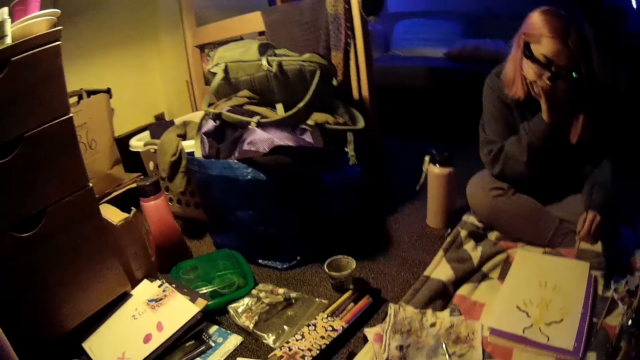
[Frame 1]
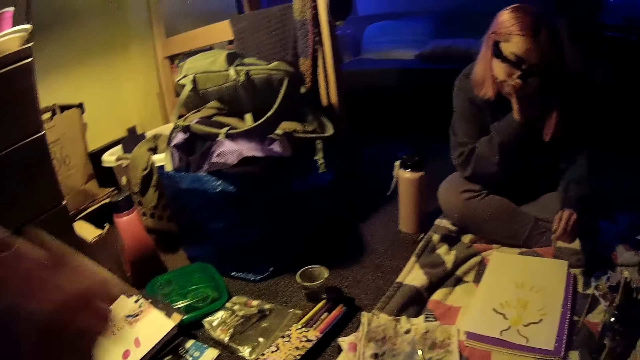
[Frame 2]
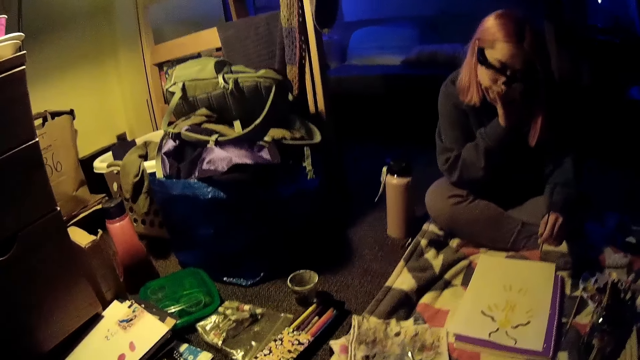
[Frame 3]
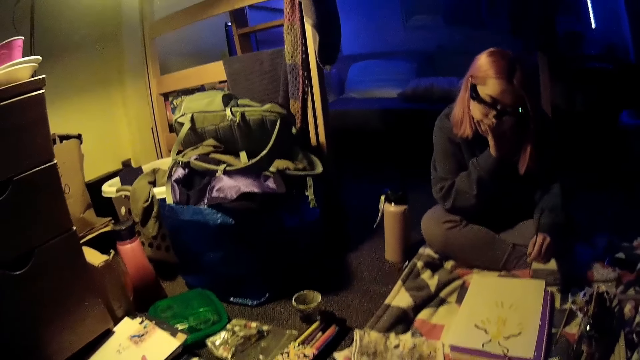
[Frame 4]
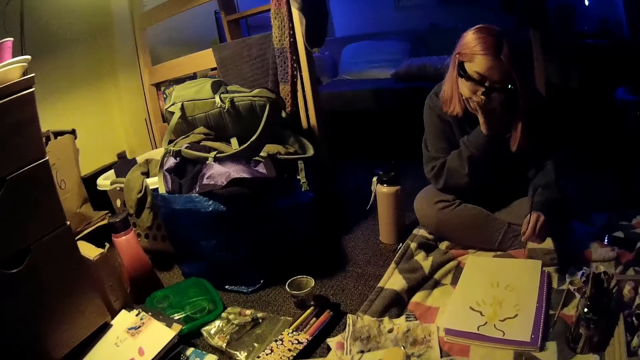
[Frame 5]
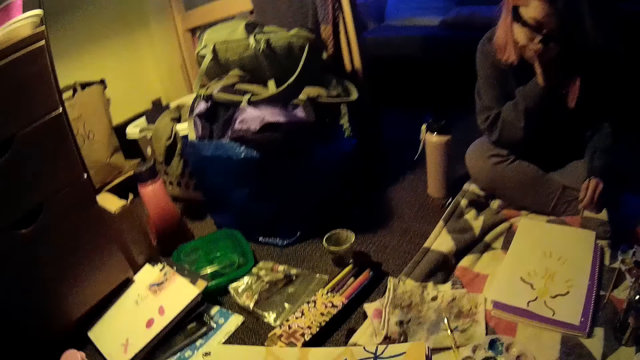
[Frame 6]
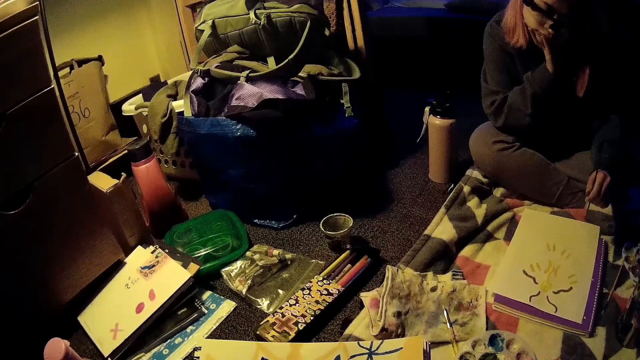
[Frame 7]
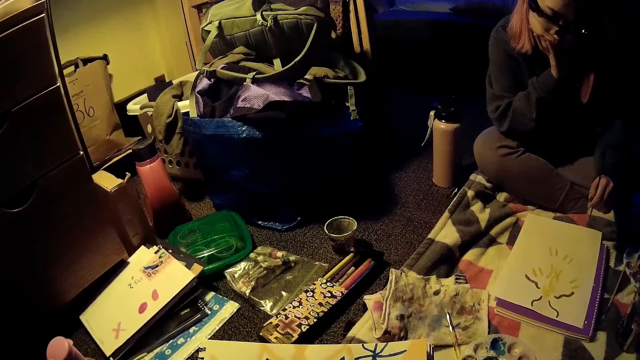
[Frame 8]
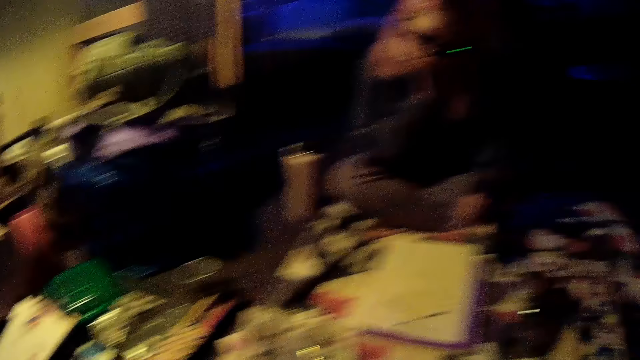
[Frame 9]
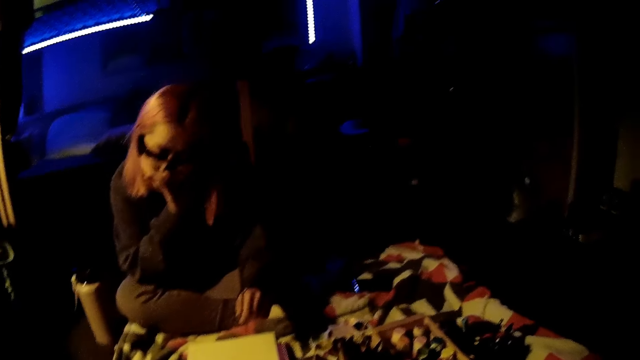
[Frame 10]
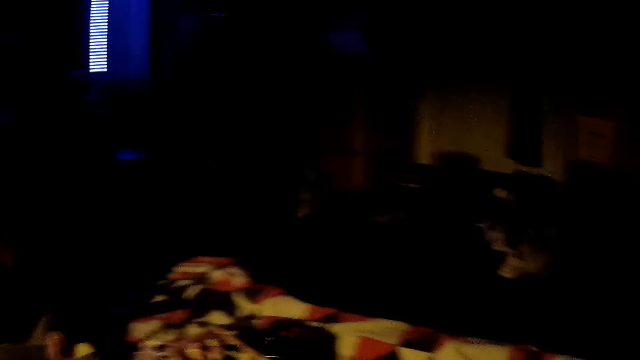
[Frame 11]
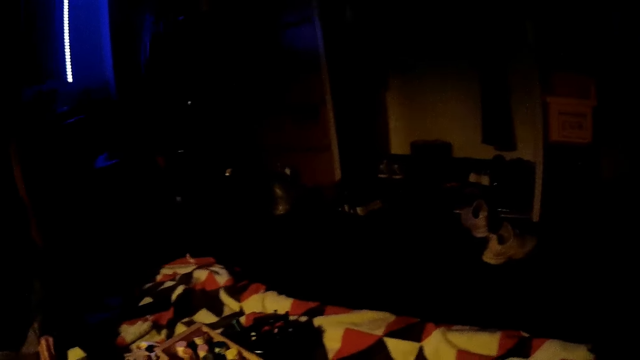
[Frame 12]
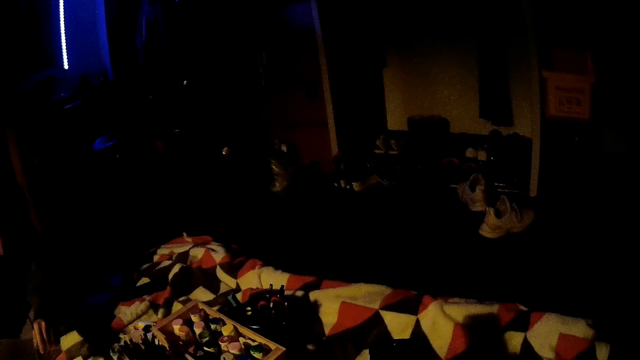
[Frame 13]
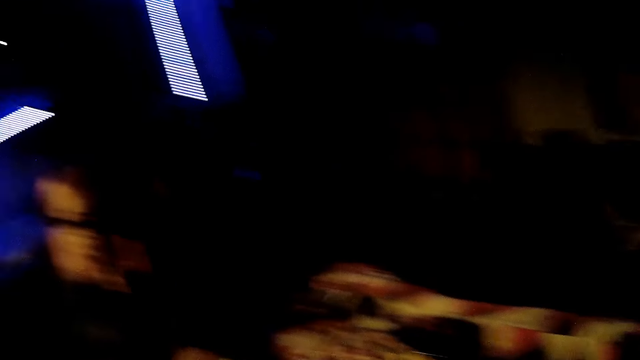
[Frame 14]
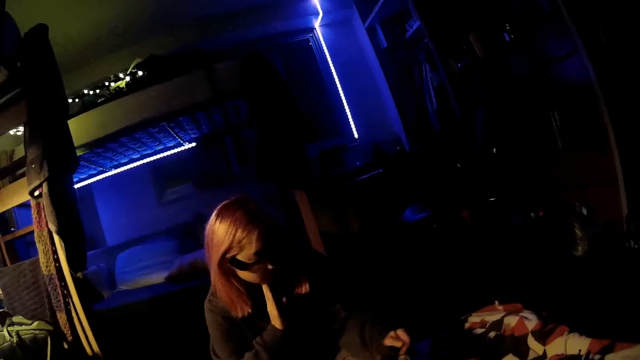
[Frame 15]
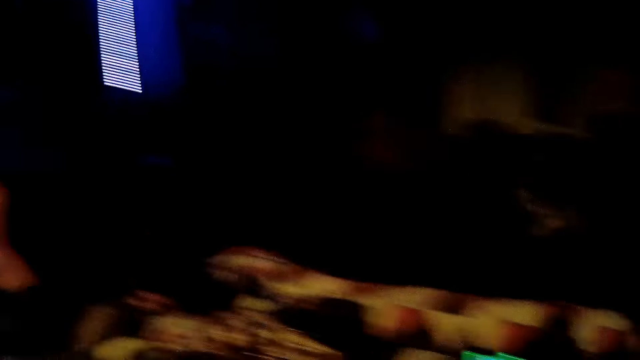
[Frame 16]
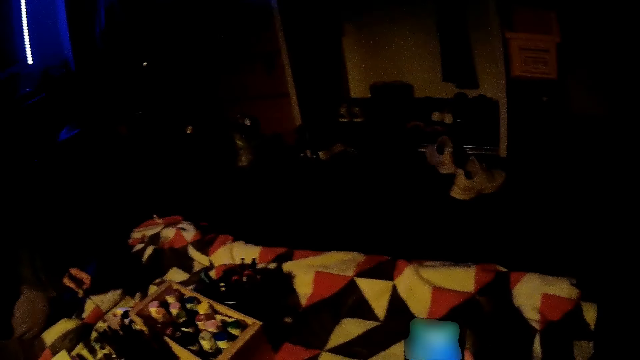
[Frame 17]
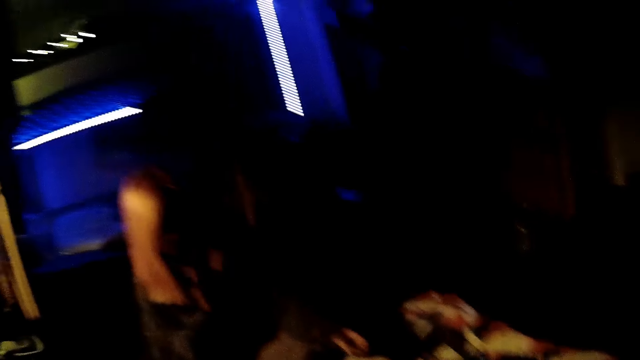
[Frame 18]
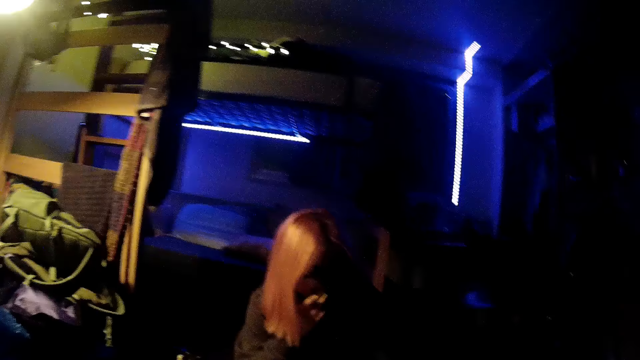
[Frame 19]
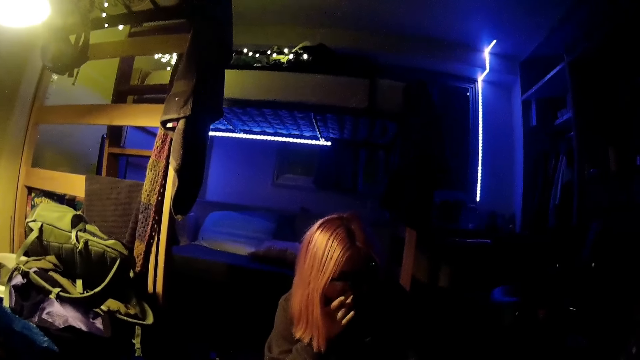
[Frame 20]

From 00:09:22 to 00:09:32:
The camera wearer holds the decorated paper. They use the phone.

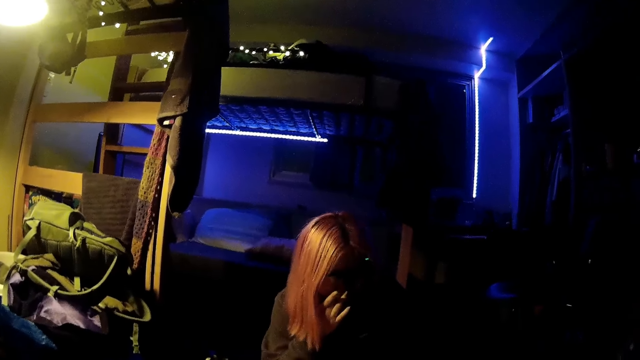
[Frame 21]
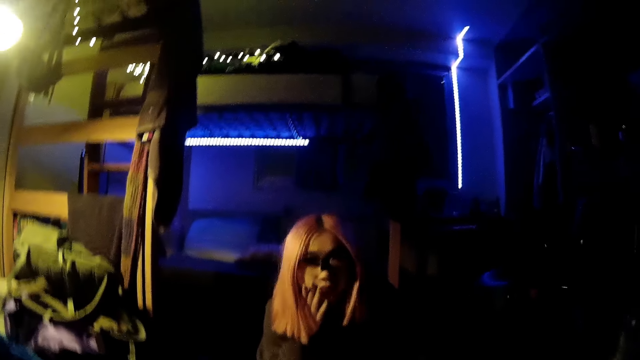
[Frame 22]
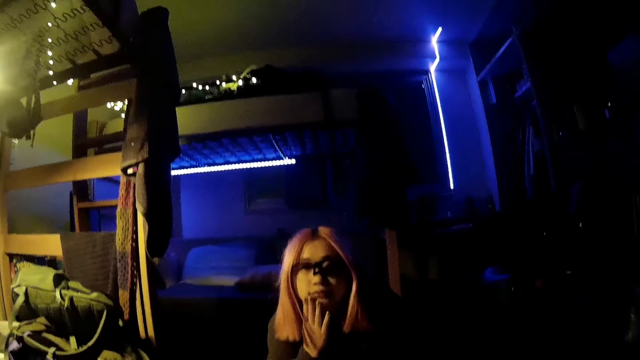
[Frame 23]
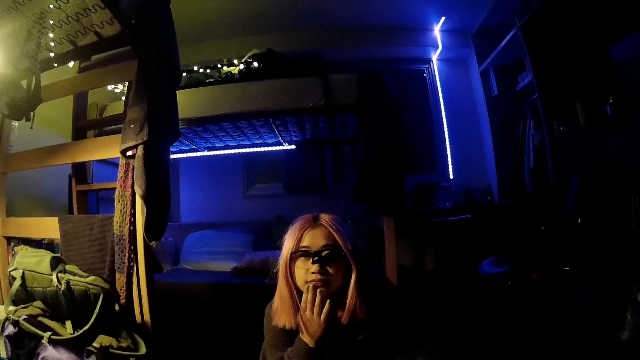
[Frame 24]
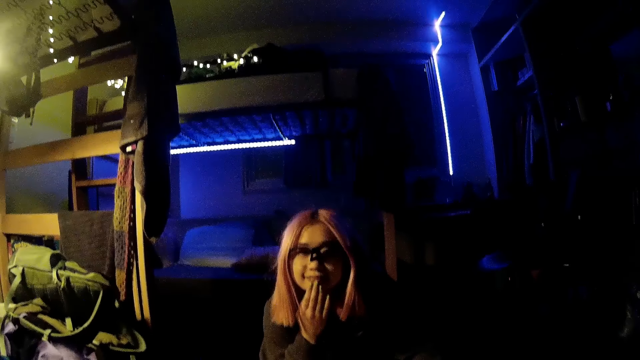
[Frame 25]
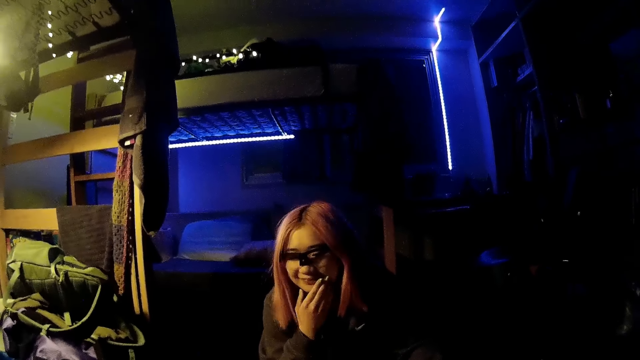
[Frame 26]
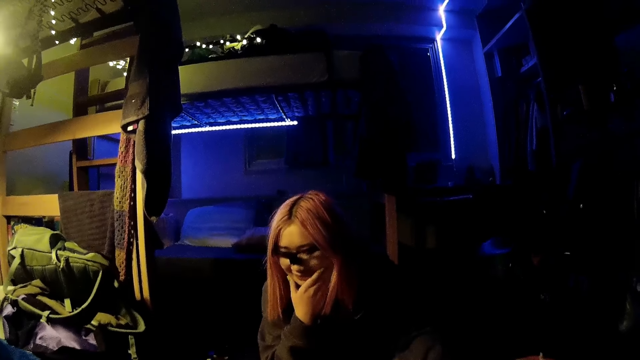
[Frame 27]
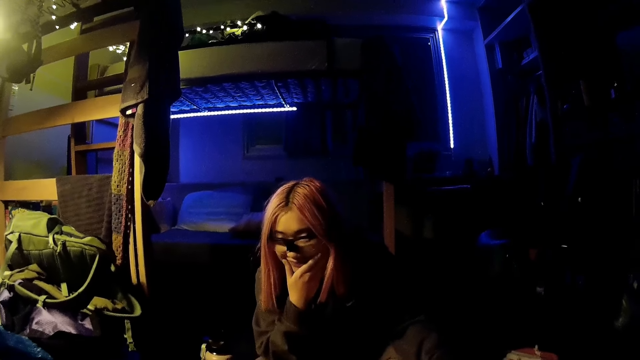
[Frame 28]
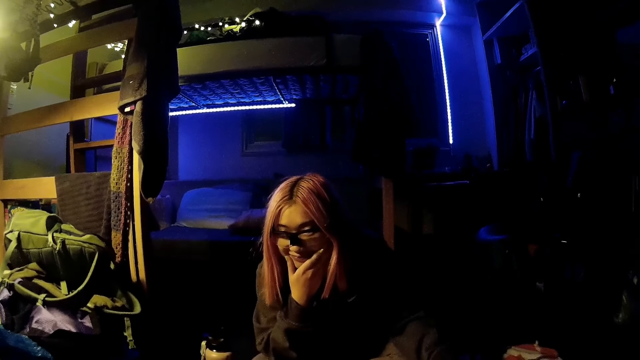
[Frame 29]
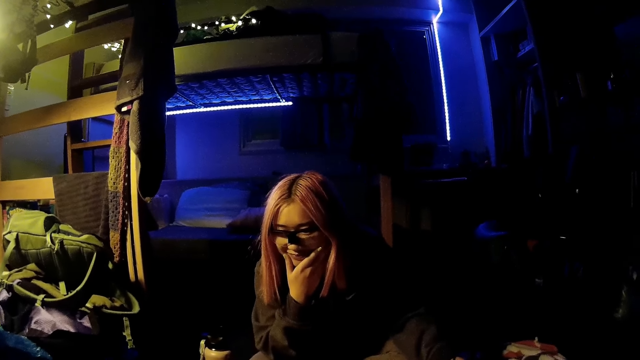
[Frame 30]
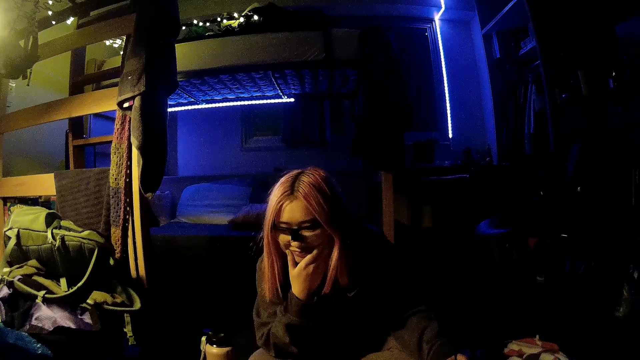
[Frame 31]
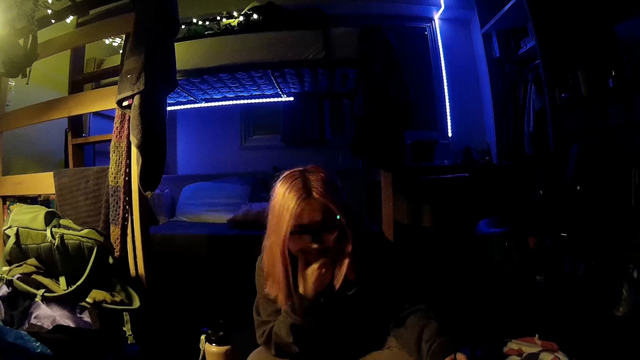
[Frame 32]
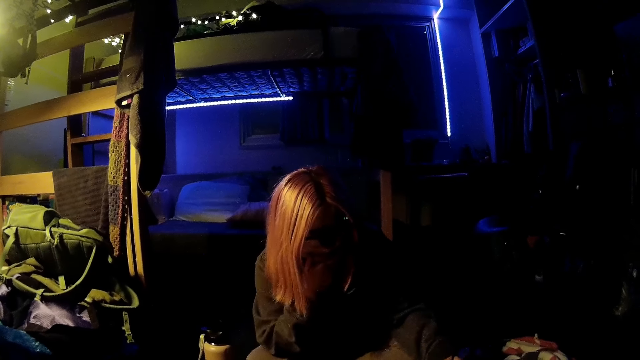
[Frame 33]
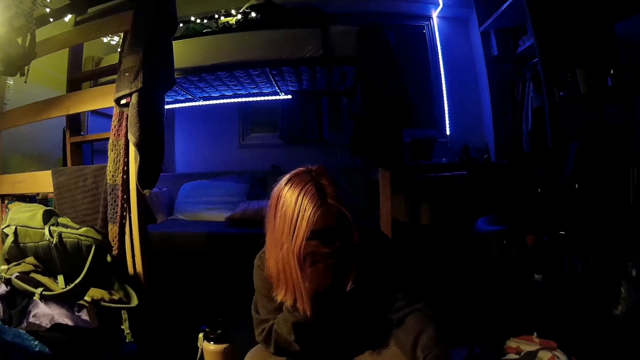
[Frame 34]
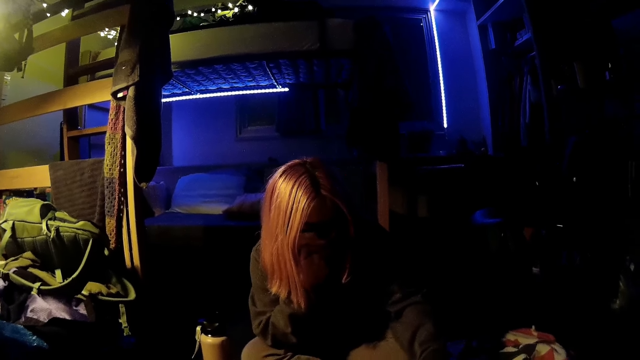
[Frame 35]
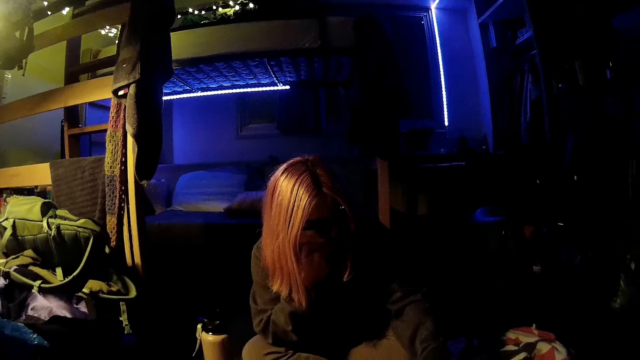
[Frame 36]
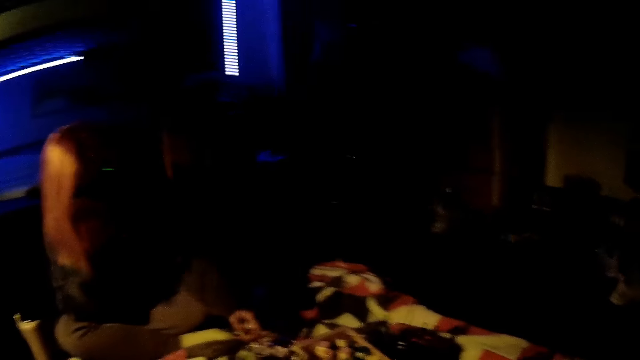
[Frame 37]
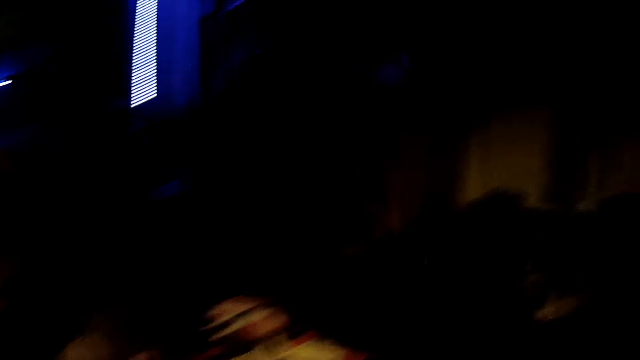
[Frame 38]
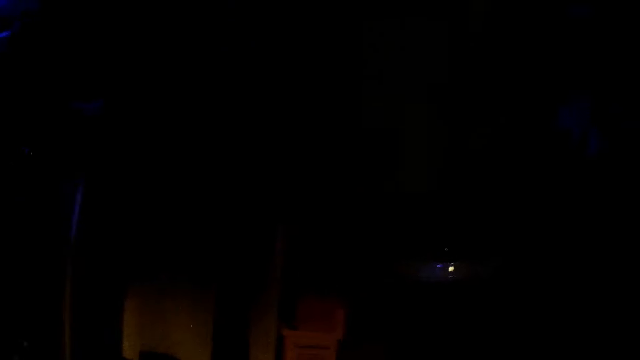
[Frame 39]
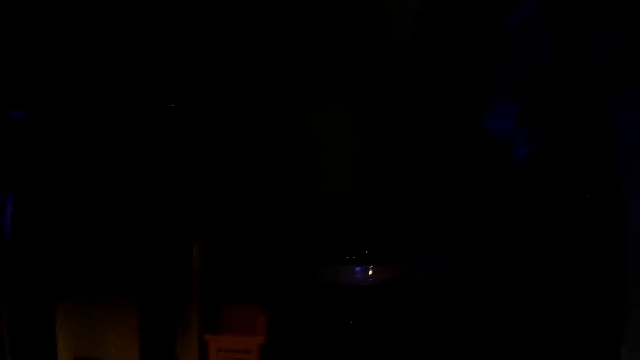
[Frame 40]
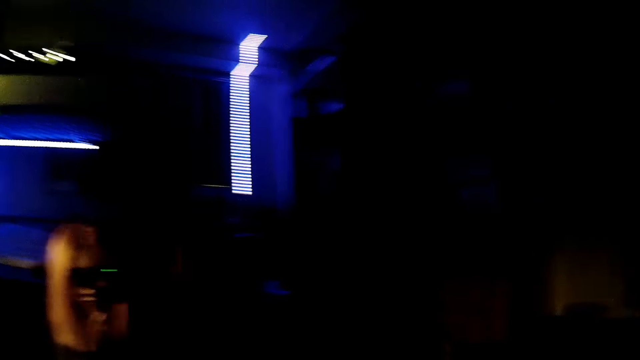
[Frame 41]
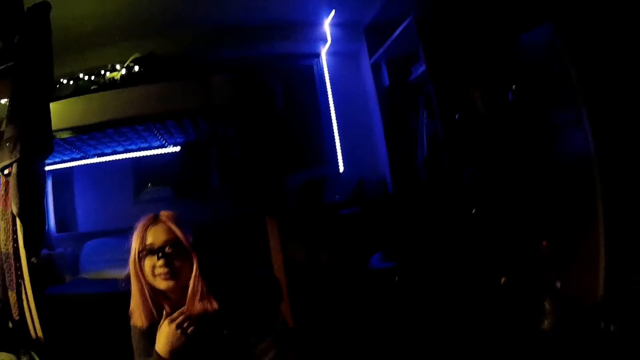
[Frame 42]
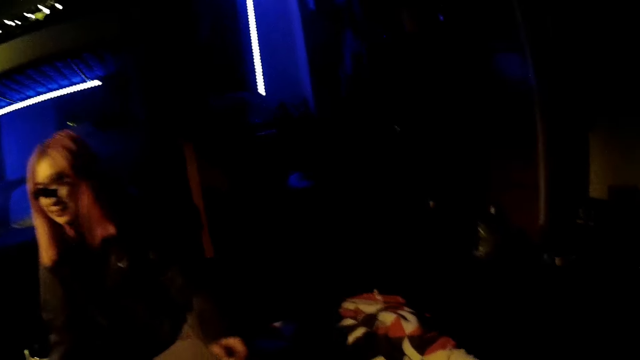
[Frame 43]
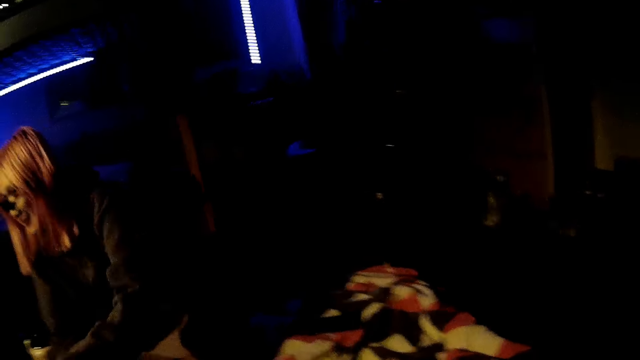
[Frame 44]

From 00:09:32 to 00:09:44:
The camera wearer converses with a woman.
